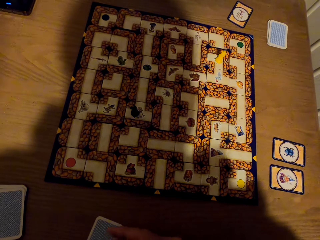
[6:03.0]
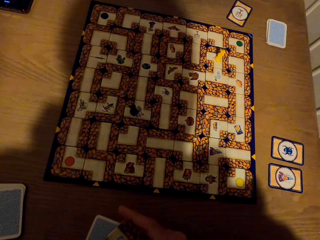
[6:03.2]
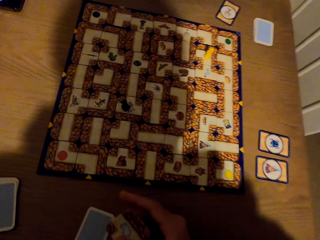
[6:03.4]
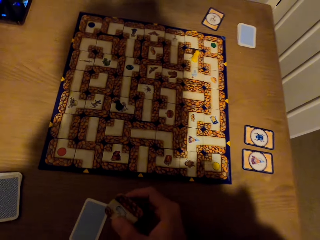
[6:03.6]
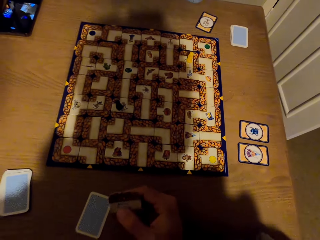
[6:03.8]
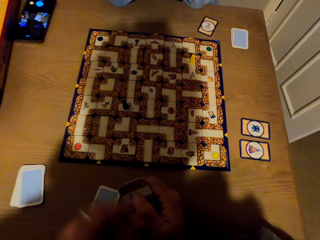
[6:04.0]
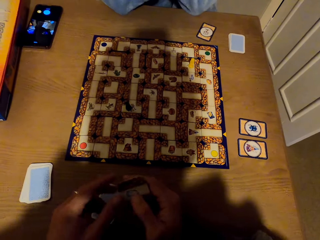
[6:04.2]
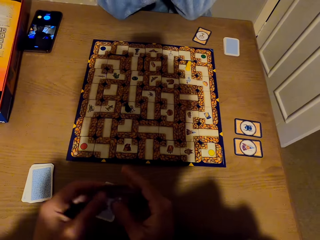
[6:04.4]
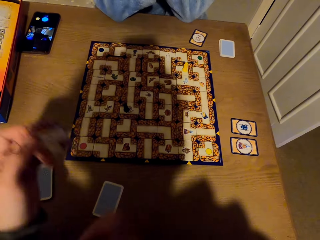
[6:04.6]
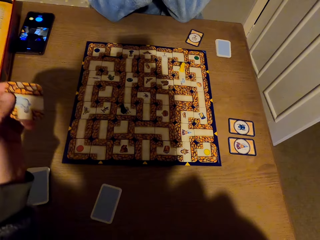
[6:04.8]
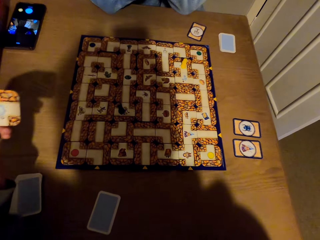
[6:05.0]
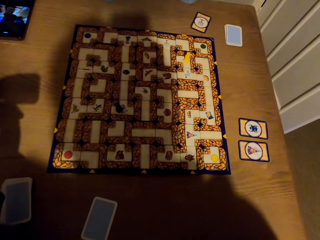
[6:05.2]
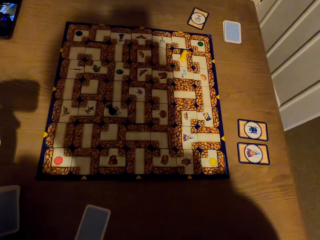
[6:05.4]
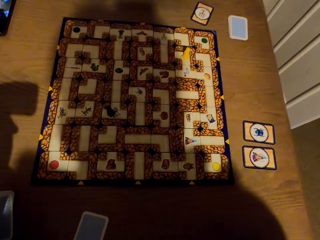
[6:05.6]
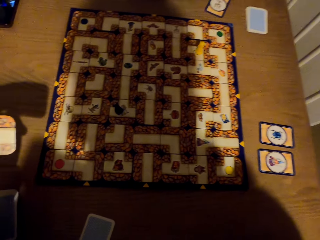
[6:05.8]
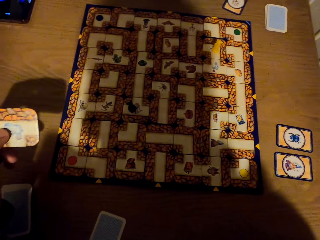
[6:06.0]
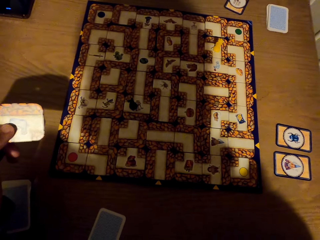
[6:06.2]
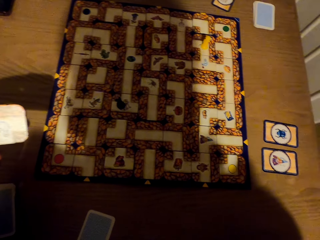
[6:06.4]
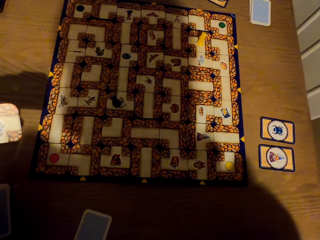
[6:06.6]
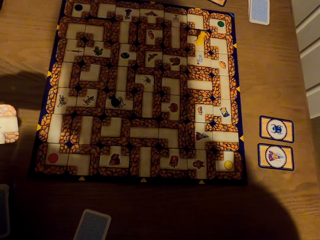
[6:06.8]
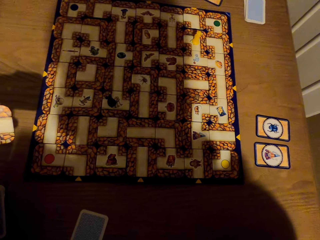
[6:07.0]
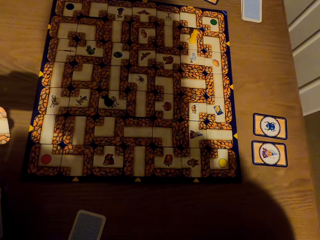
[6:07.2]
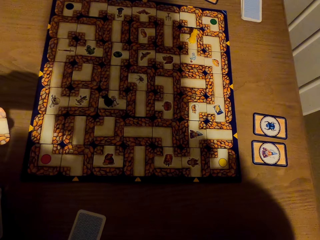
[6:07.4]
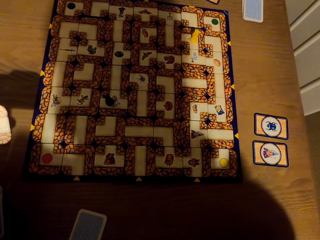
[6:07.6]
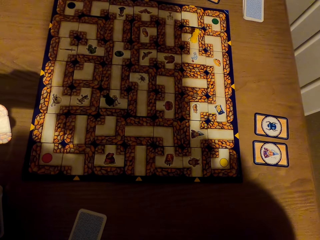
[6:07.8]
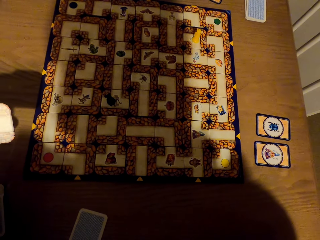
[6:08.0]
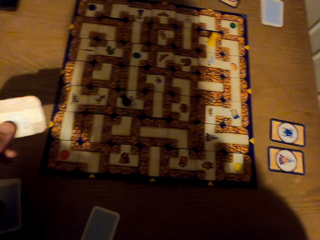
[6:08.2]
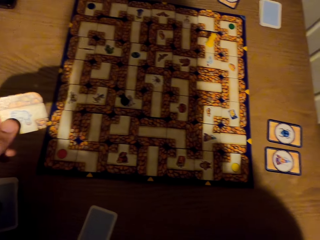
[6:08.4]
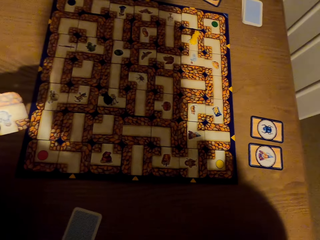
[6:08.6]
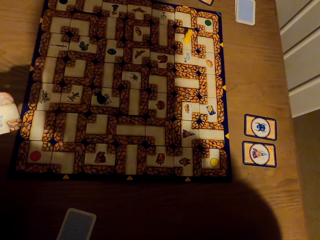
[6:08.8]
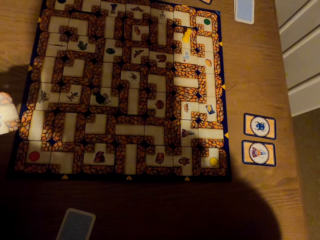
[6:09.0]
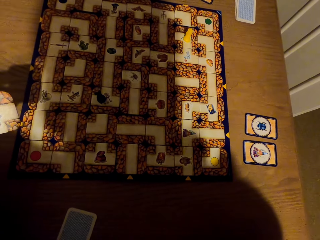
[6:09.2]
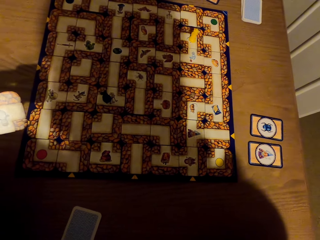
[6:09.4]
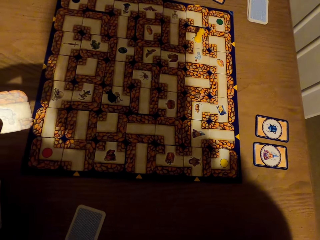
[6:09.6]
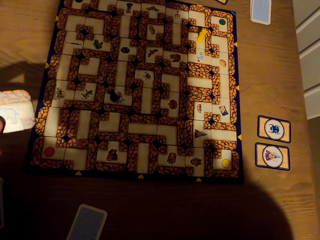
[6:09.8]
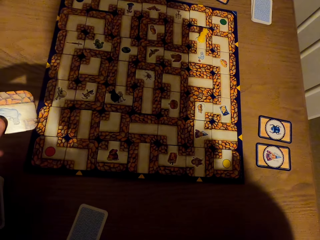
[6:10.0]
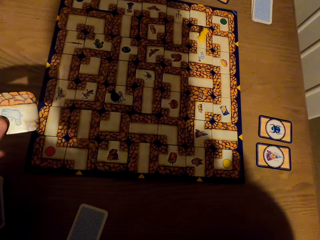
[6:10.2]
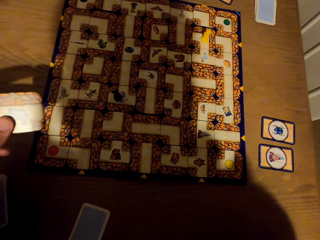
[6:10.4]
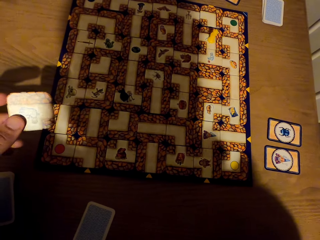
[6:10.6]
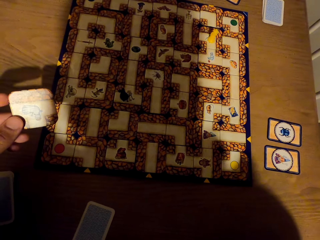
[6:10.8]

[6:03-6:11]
The camera wearer passes the tile to the left hand. They stare at the labyrinth board game.

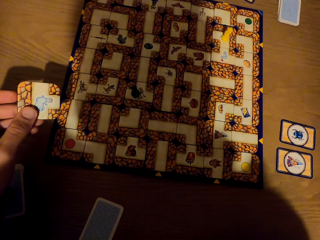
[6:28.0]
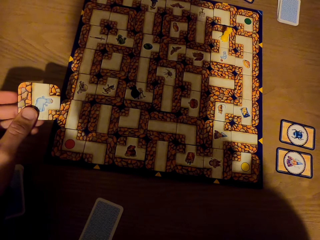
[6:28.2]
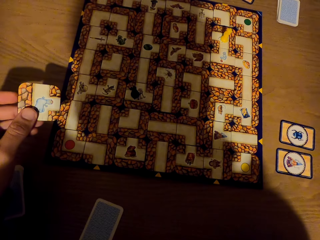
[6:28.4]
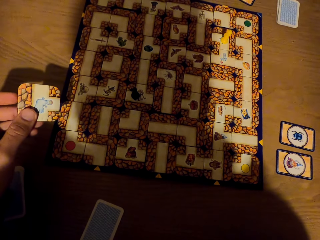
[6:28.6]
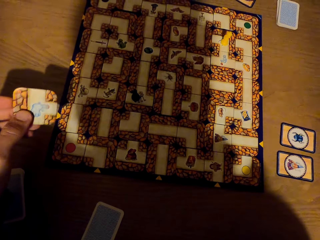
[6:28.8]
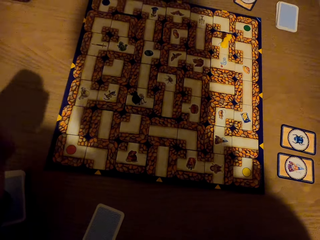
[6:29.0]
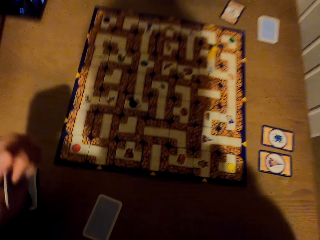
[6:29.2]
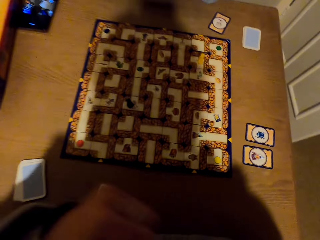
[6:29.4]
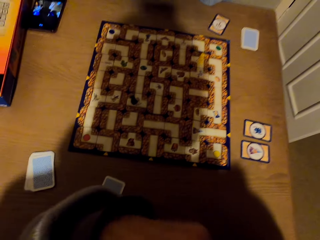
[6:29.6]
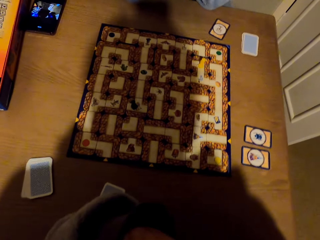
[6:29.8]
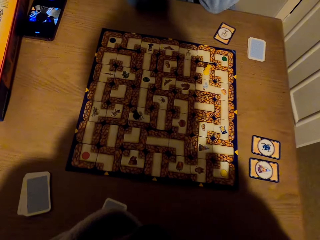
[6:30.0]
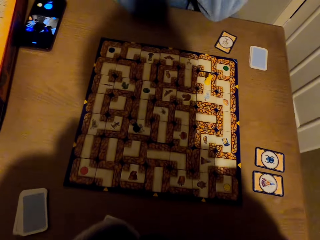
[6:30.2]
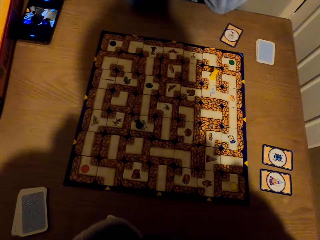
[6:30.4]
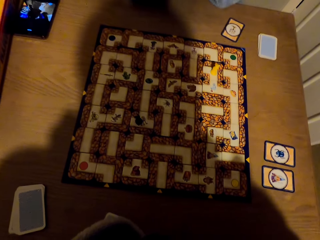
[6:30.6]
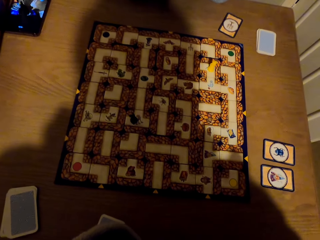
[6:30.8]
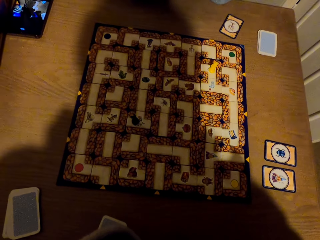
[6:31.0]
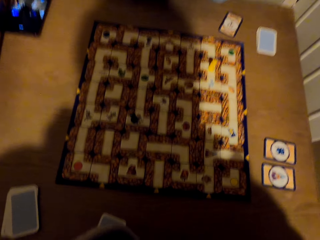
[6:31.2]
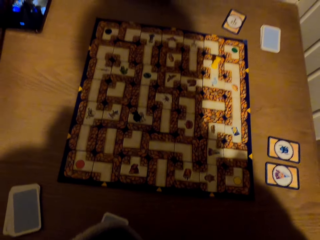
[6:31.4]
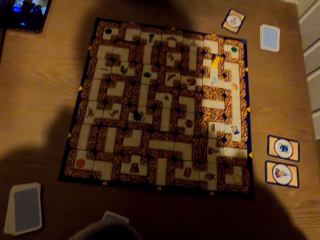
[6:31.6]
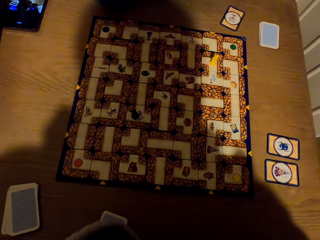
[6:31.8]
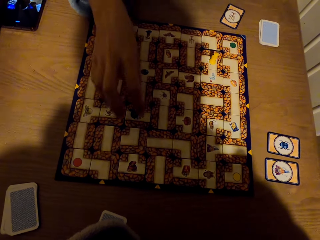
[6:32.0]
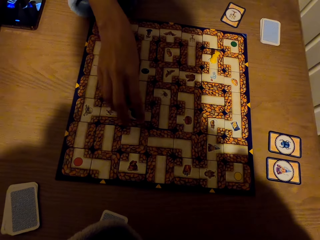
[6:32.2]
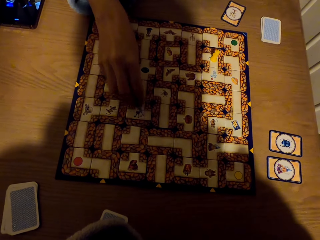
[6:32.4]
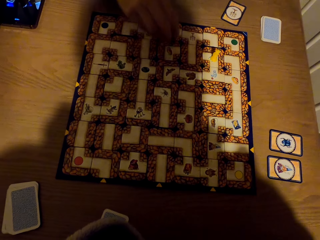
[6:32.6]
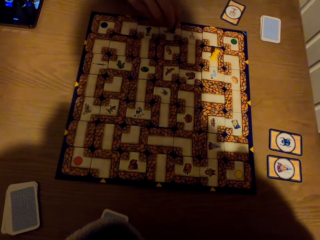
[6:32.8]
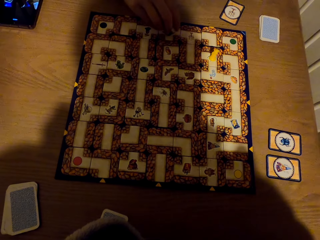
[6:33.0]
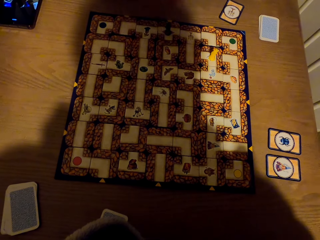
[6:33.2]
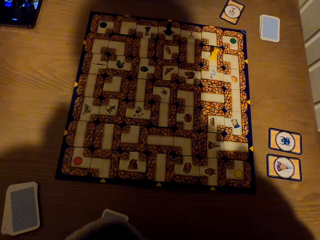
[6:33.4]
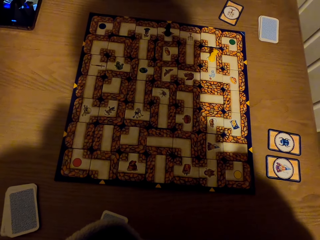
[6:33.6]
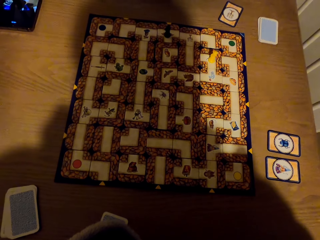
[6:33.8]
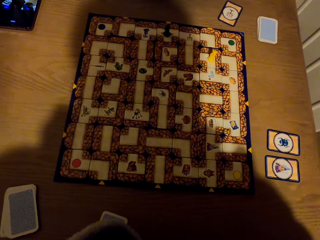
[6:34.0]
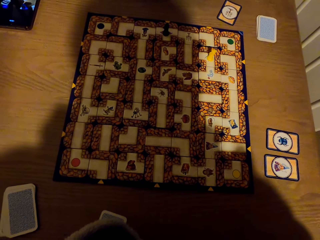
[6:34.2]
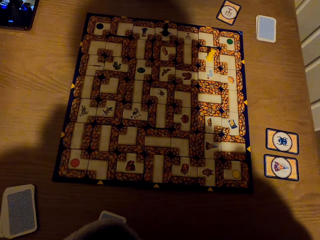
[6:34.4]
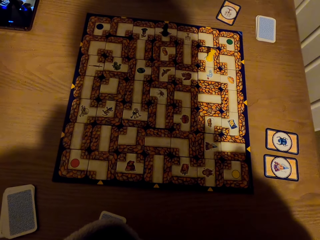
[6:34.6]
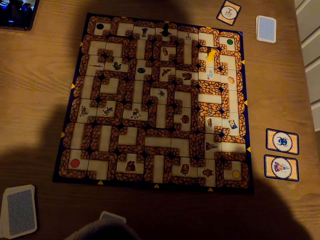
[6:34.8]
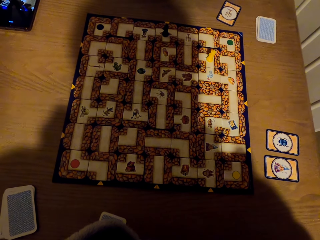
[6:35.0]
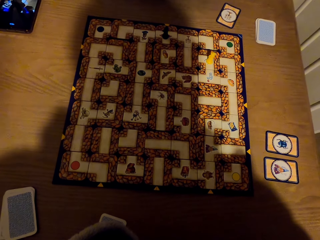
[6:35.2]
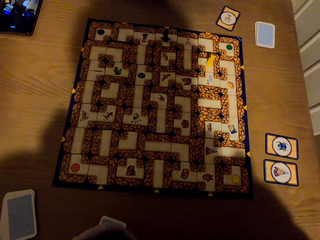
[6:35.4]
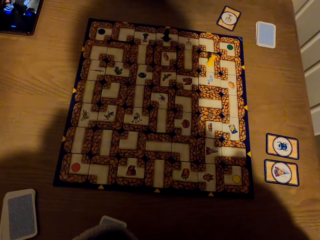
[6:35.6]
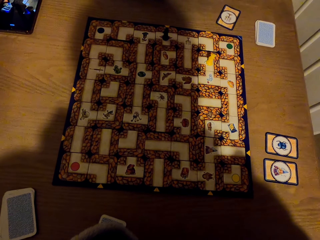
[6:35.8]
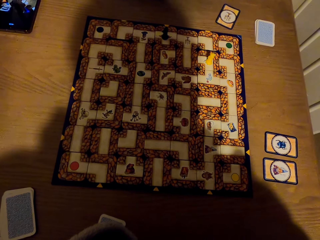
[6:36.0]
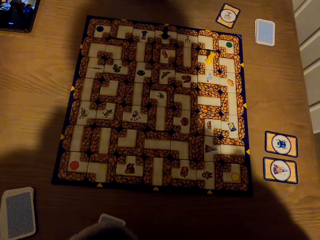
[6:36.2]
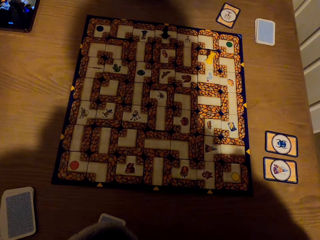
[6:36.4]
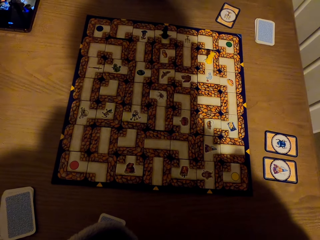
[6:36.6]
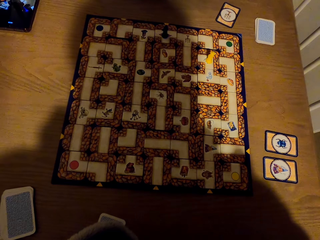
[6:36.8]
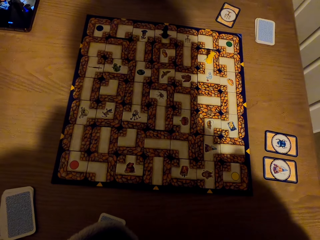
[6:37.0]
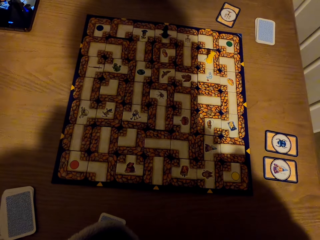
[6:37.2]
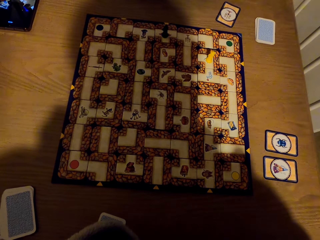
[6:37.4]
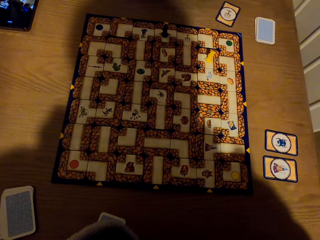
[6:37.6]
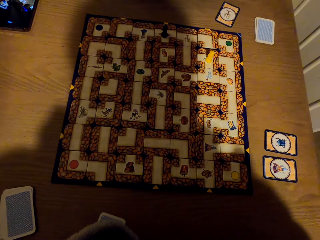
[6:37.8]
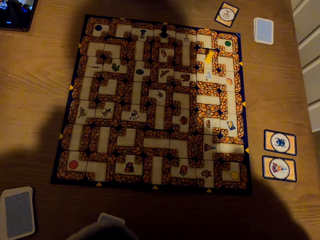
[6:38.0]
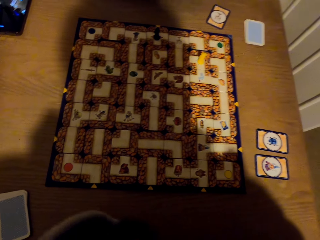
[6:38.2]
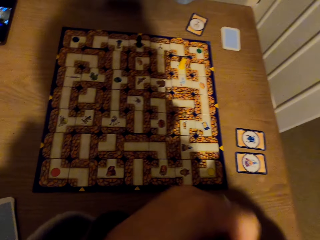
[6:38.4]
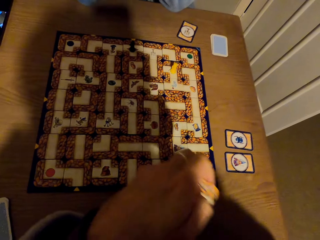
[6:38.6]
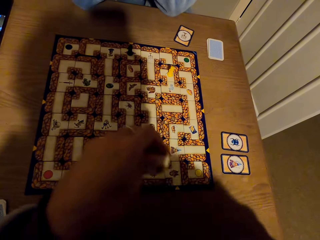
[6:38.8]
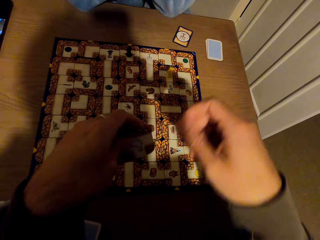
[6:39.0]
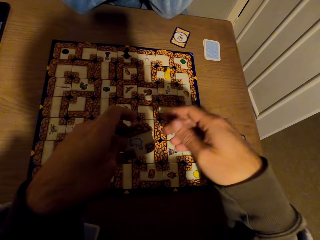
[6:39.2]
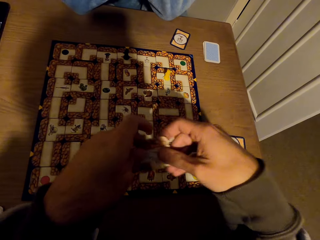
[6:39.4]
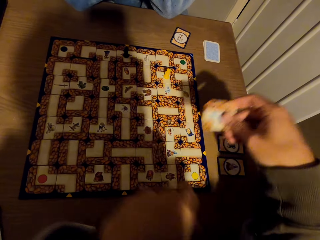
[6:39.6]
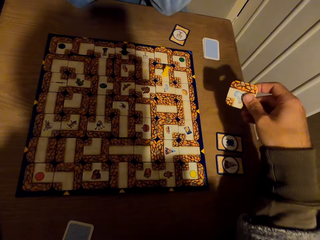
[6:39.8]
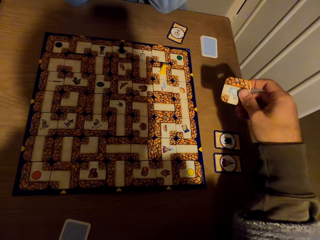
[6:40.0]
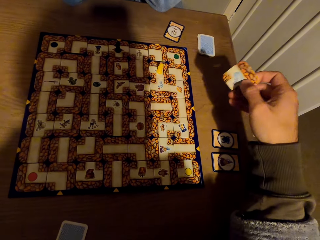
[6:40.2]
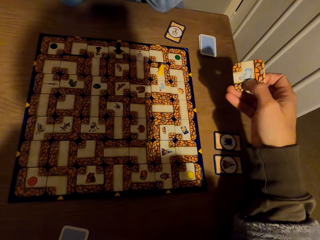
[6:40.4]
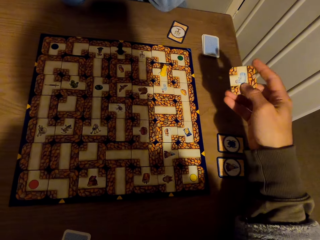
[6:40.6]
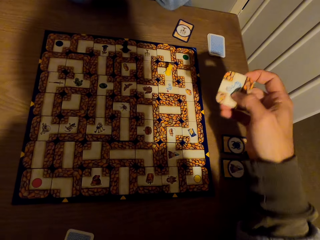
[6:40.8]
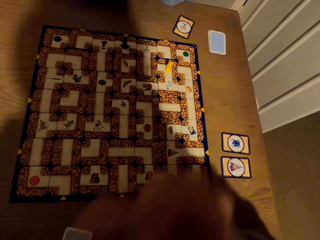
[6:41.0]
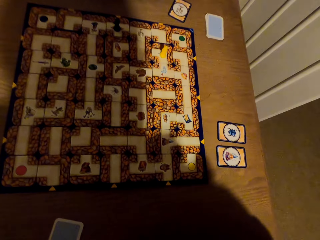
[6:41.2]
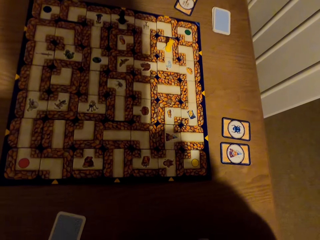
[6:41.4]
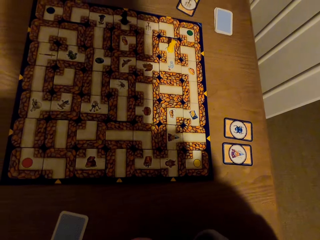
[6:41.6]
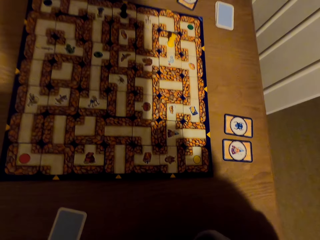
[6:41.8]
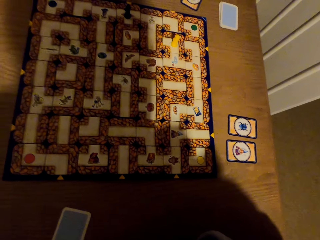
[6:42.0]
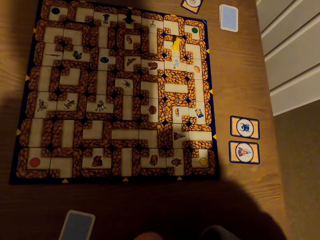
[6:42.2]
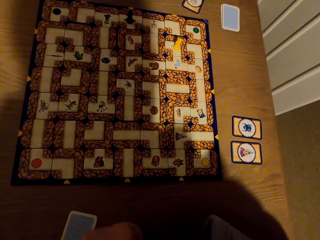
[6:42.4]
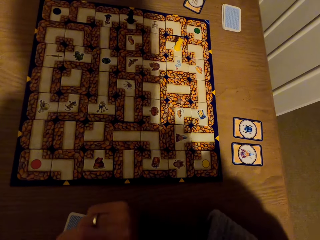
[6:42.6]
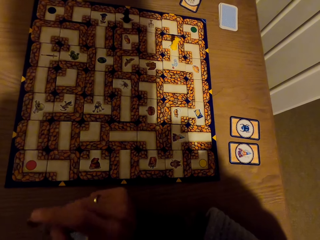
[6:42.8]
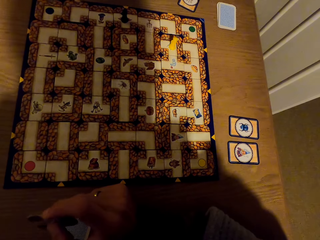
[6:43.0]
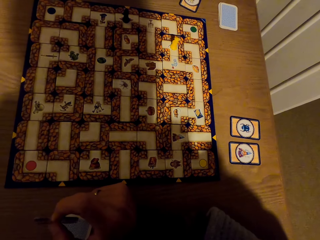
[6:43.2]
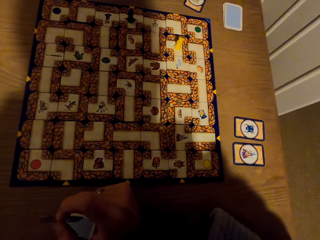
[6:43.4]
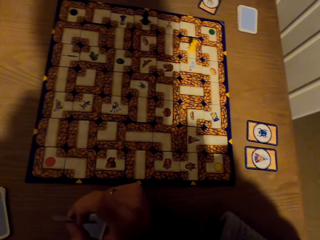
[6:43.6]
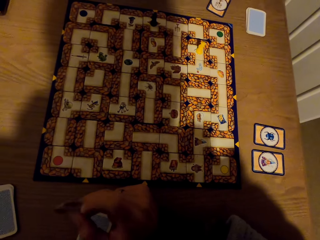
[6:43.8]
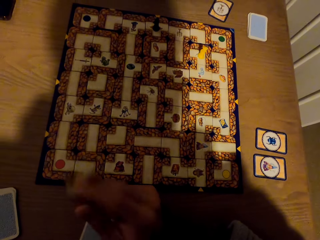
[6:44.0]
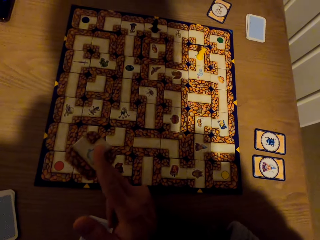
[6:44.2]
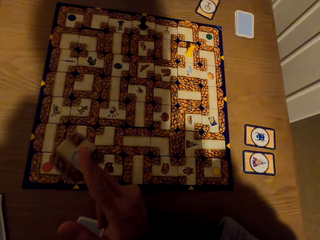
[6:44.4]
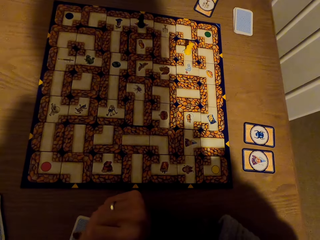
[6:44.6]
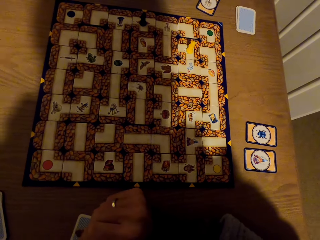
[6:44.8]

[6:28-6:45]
The camera wearer adjusts the camera. They stare at the labyrinth board game. A lady picks the pawn from the labyrinth board with the right hand. The lady drops the pawn on the labyrinth board and stares at the labyrinth board game. The camera wearer stretches the hand. They pass the tile to the right hand. They stare at the labyrinth board game.
